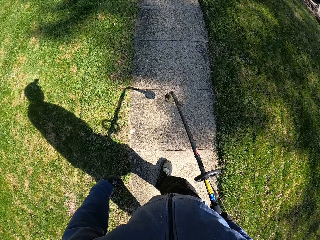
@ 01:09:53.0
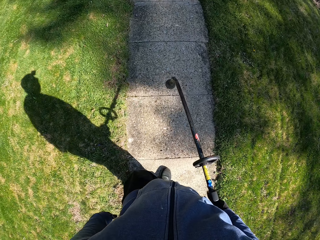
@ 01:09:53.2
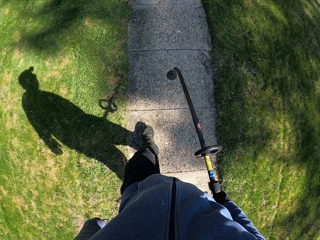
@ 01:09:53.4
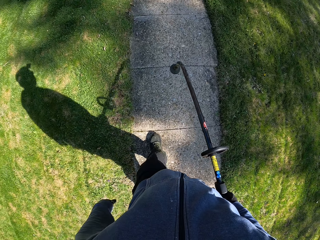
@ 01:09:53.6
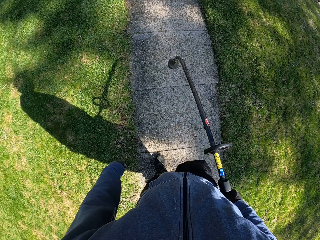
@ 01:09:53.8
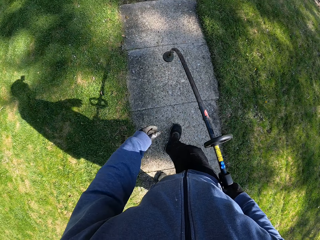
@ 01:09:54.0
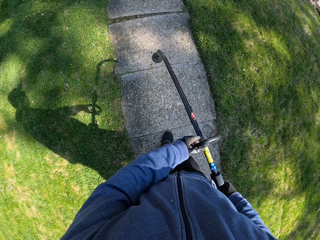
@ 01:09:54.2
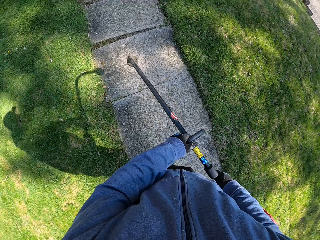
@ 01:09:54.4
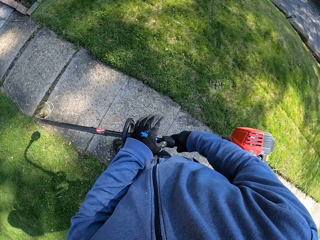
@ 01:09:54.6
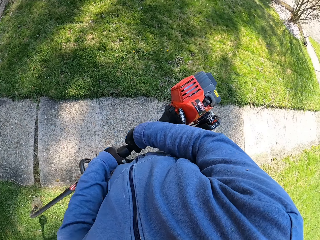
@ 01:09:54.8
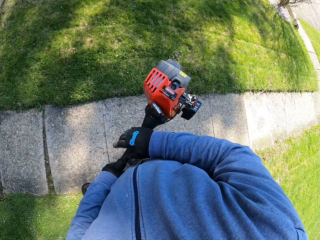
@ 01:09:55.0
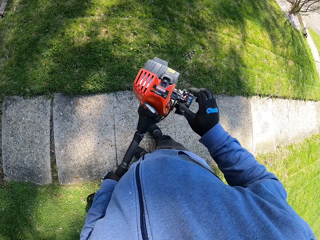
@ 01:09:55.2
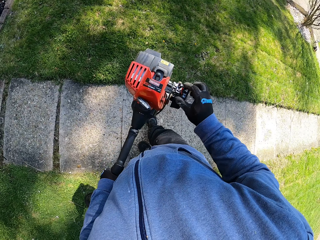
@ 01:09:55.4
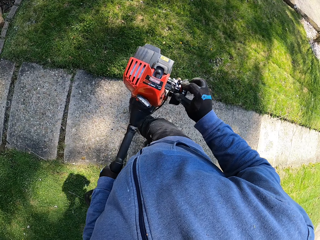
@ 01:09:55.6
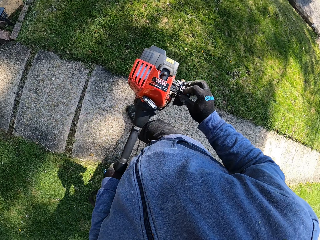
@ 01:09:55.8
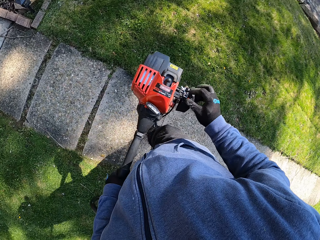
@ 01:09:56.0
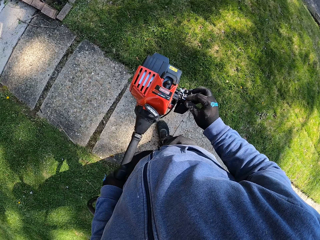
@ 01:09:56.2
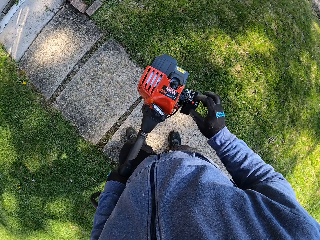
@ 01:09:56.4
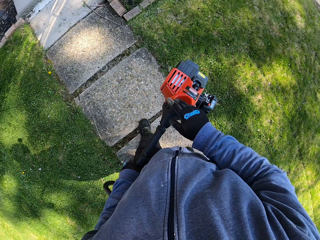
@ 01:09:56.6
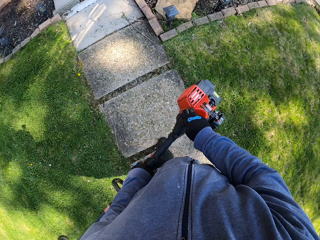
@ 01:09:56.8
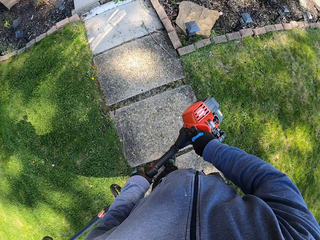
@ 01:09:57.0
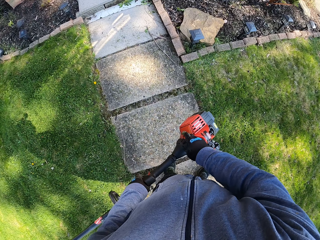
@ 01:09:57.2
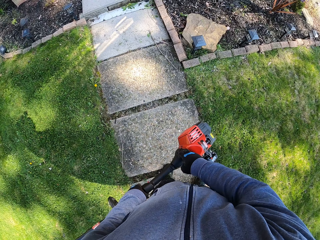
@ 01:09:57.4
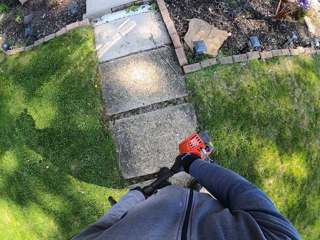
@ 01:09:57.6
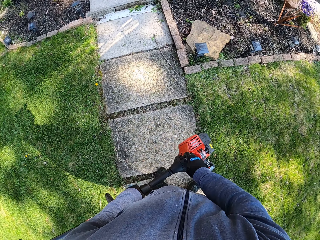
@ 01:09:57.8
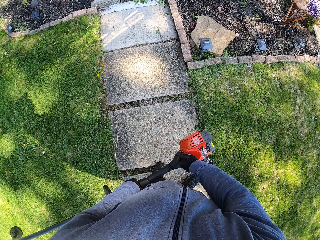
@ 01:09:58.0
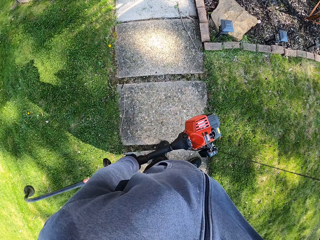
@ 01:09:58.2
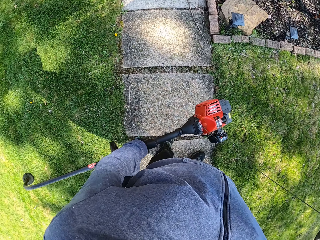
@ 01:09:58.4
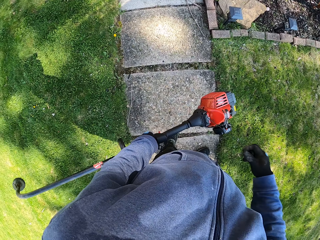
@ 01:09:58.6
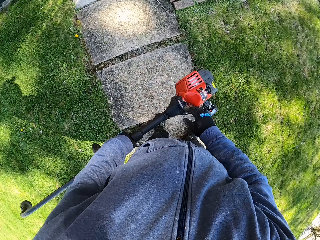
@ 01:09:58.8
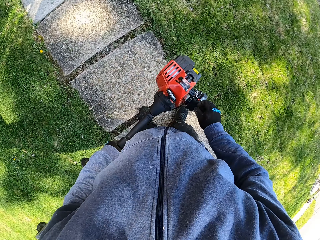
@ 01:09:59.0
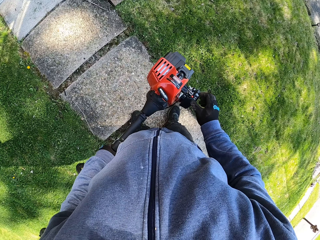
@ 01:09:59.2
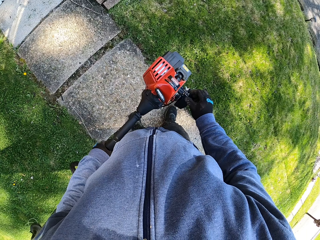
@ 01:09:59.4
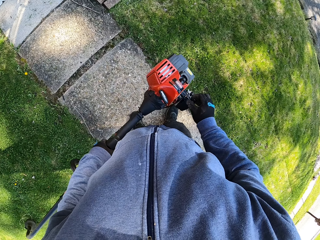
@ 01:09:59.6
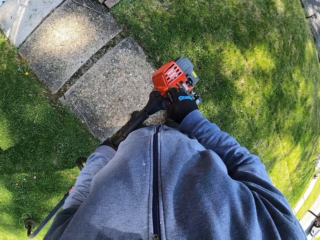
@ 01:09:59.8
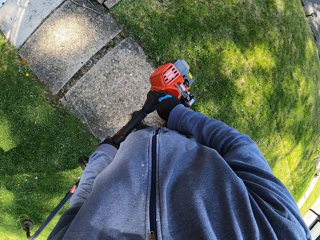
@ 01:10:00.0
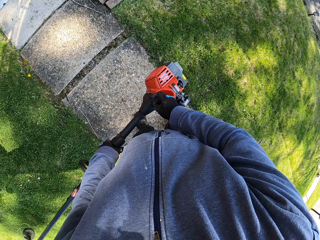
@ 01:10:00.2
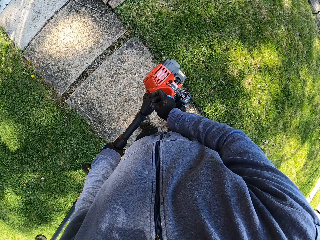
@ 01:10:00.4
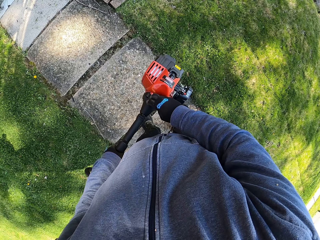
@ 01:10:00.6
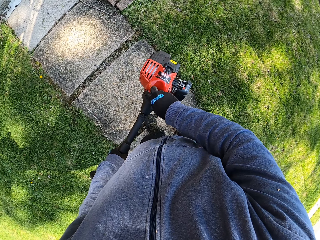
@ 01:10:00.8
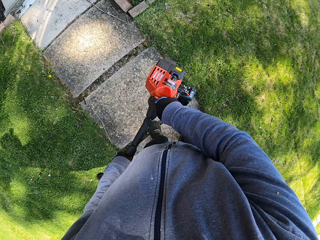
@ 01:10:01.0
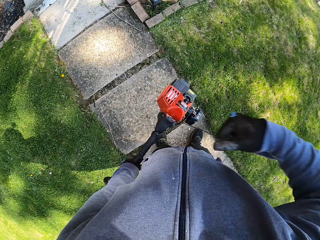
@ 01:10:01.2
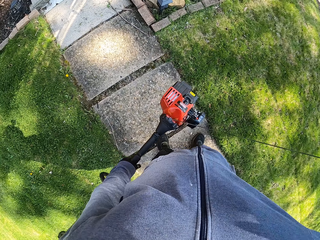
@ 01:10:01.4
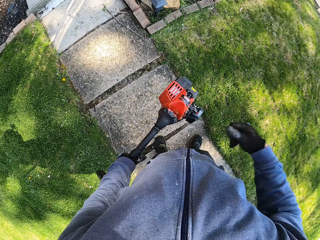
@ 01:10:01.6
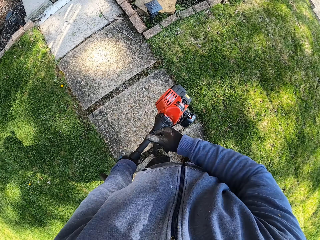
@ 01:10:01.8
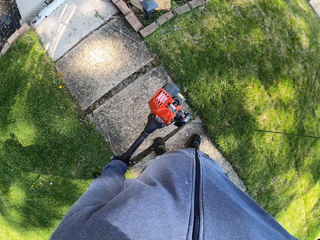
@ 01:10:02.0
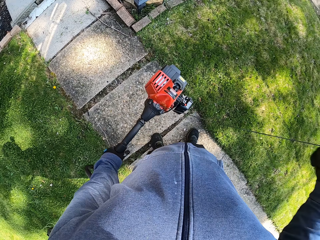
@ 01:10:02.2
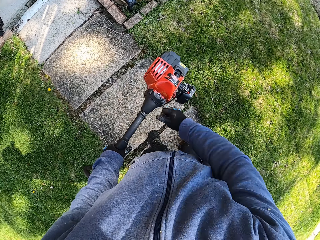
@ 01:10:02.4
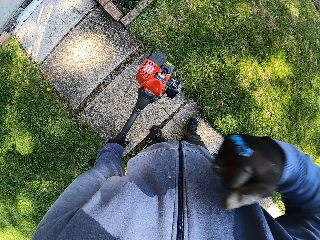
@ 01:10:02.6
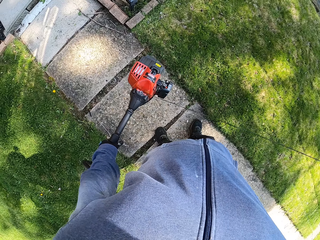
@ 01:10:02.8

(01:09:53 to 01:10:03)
The camera wearer holds the grass trimmer with his left hand. He operates the starting system of the grass trimmer with his right hand. He turns on the grass trimmer. He pulls the starter rope of the grass trimmer with his right hand. He operates the starting system of the grass trimmer with his right hand. He pulls the starter rope of the grass trimmer with his right hand.

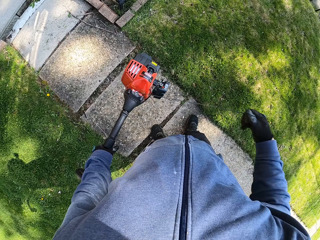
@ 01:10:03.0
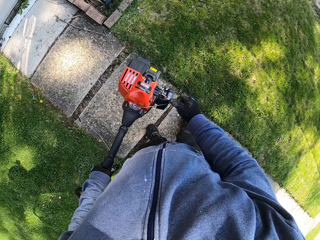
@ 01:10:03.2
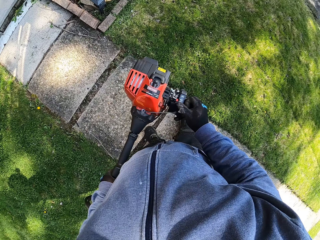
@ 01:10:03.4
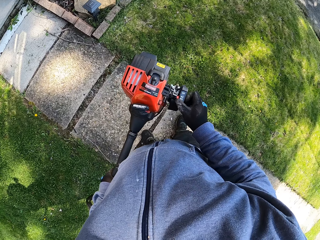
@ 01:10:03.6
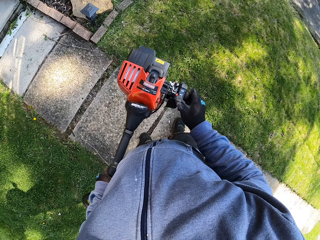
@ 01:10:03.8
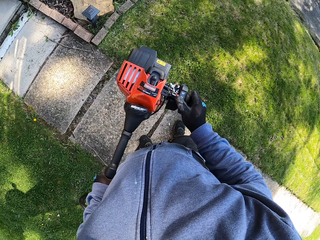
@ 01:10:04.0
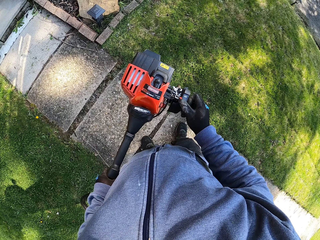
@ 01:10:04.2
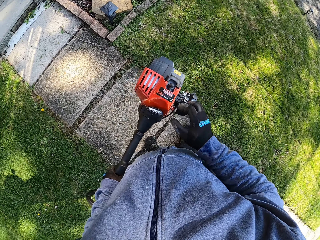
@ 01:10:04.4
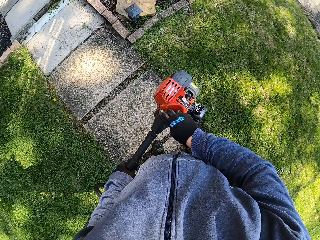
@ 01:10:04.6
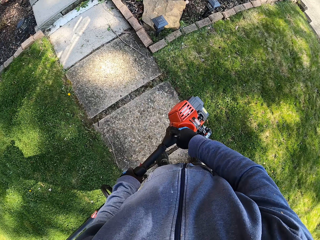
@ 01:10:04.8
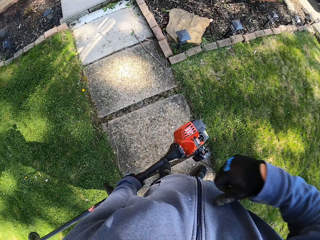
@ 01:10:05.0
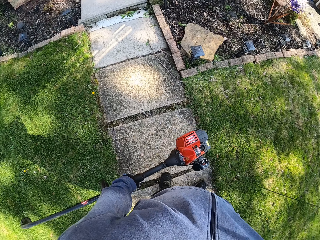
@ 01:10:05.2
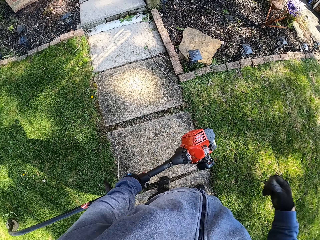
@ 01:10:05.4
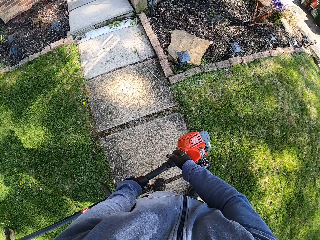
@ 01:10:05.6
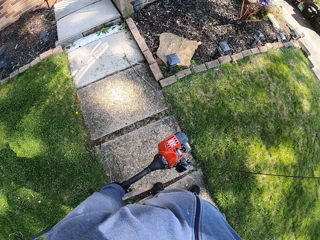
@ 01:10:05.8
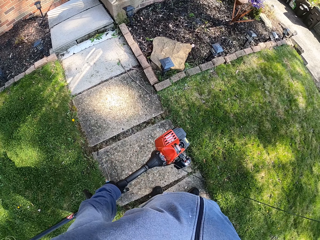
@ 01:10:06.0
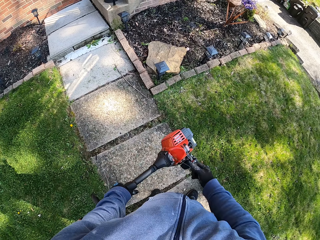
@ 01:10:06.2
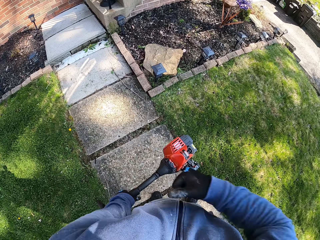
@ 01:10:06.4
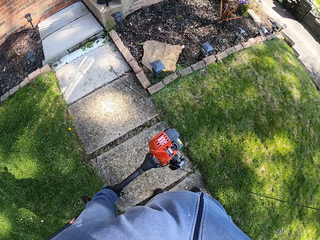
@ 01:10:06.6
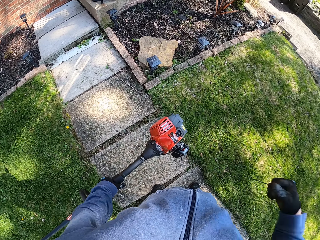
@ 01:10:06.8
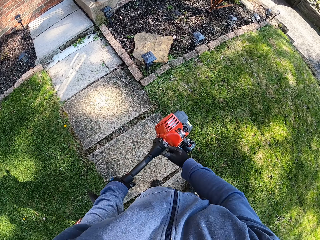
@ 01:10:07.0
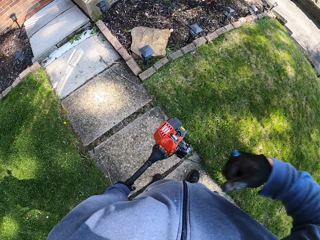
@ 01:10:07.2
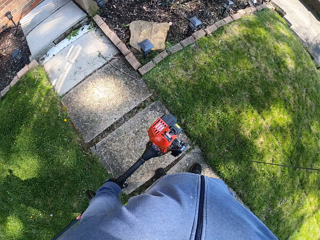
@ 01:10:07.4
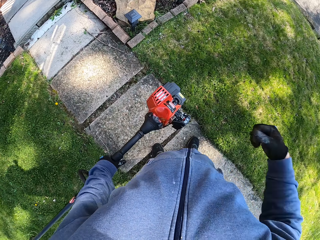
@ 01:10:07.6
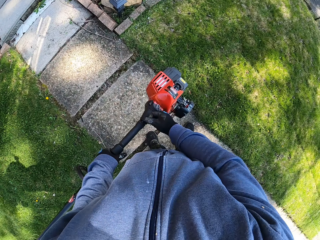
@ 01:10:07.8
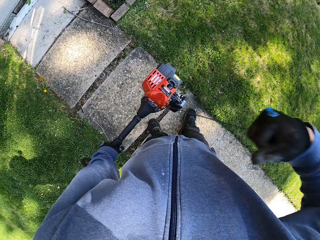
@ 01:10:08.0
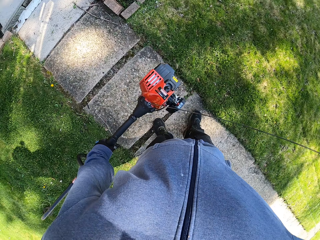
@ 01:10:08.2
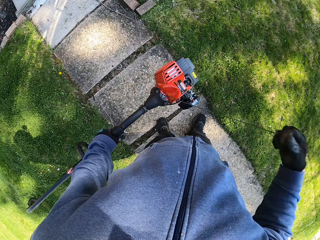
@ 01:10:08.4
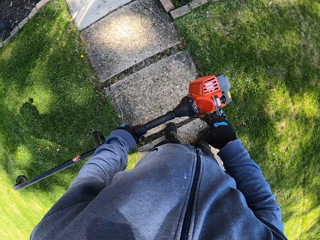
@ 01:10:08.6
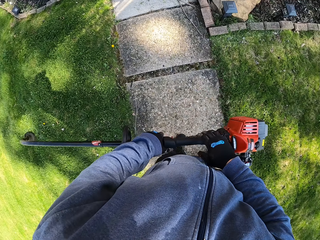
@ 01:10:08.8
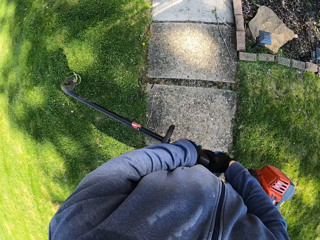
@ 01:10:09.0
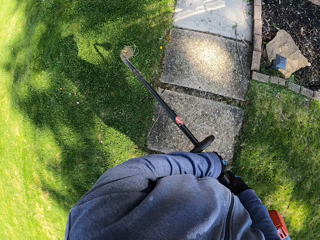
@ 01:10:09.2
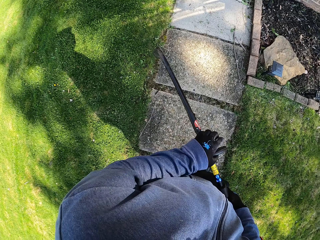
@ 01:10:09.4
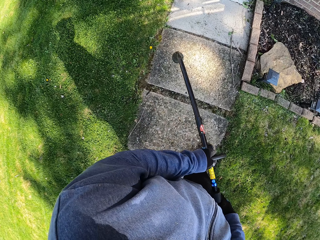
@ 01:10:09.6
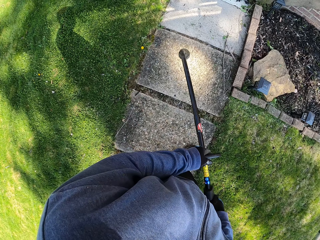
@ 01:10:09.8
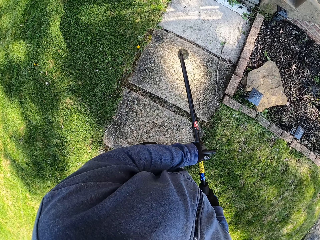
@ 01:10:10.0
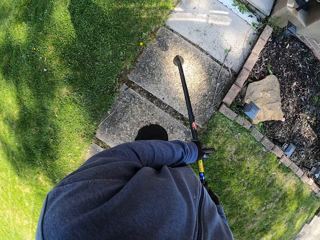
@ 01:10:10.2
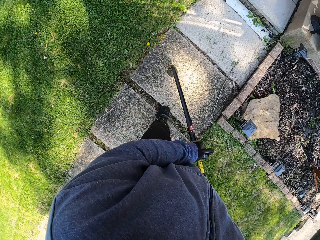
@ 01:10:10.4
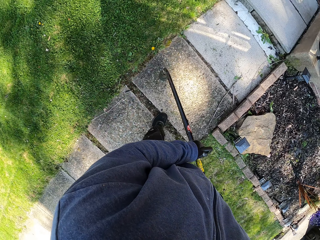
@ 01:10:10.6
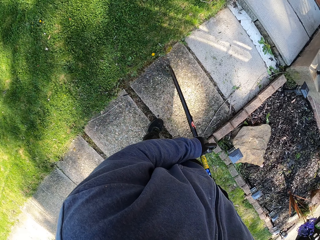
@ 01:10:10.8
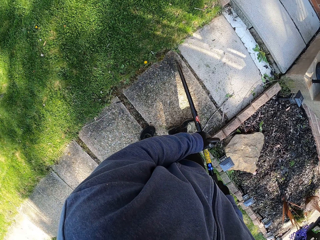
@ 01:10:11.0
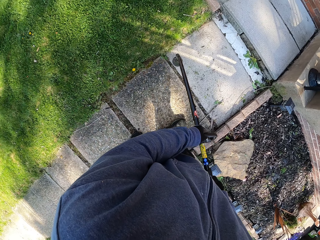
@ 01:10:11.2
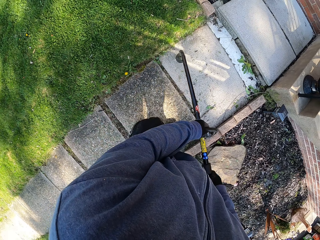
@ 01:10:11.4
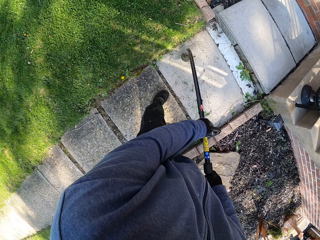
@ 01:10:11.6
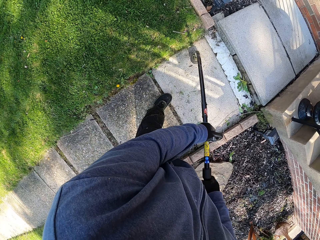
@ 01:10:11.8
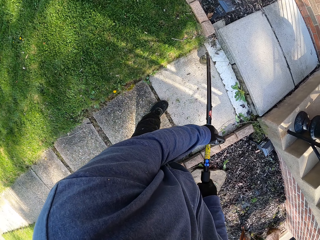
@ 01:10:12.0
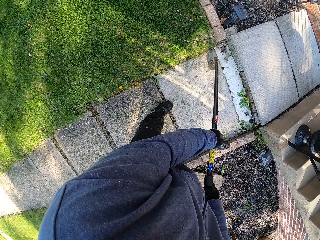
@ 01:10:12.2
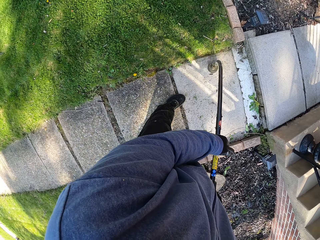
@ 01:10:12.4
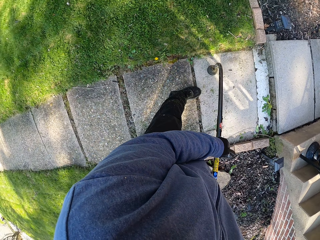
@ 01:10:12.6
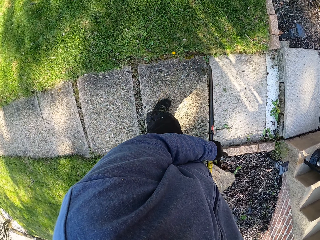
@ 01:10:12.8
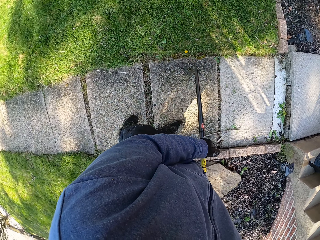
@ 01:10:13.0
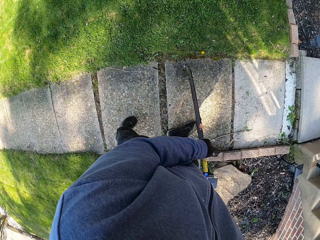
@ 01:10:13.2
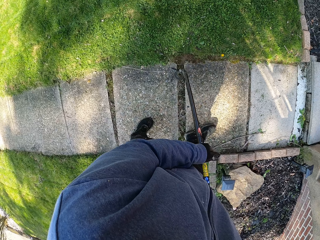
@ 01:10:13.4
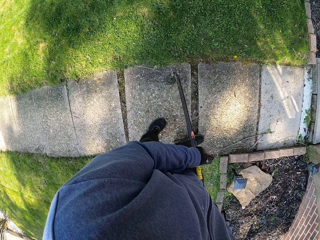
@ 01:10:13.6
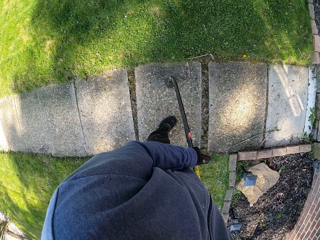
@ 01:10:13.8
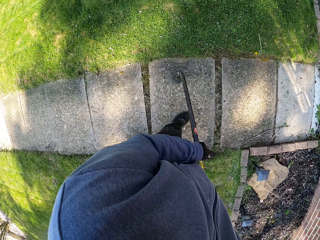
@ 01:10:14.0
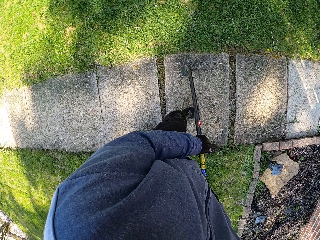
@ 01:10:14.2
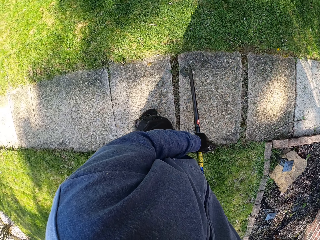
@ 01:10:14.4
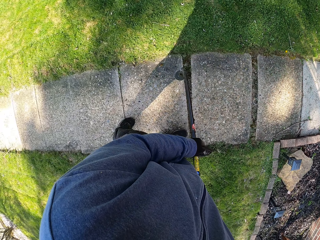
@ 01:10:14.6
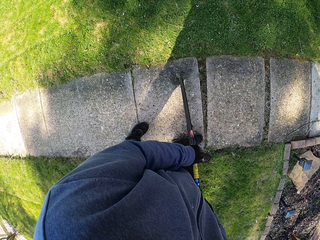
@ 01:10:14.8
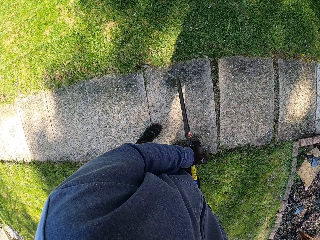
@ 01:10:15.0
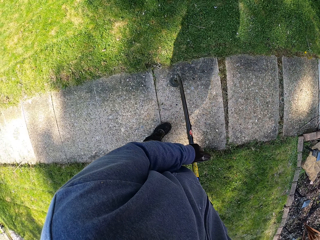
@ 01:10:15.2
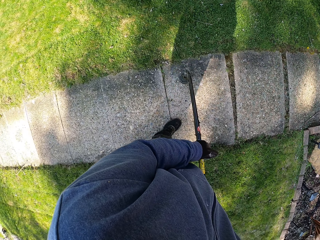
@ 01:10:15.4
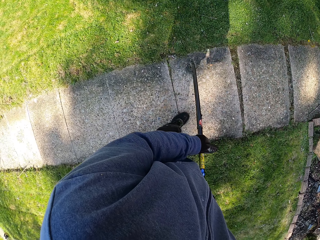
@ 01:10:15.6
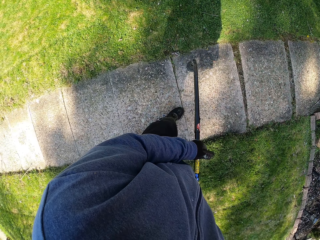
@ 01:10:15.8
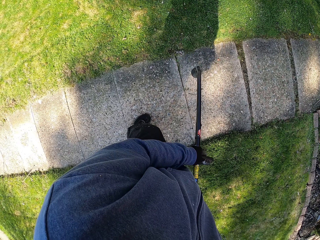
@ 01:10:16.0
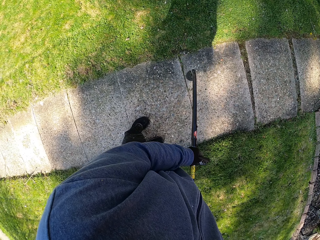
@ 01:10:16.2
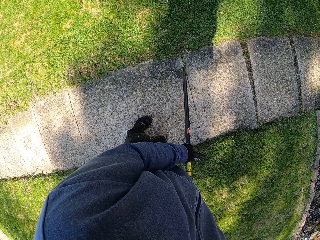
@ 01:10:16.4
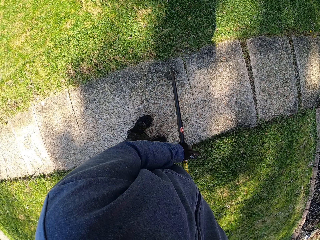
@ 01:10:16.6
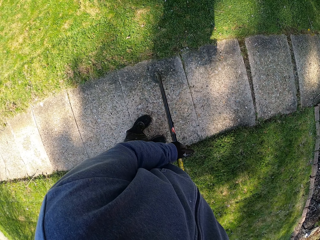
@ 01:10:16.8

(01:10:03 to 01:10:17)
The camera wearer operates the starting system of the grass trimmer with his right hand. He turns on the grass trimmer. He pulls the starter rope of the grass trimmer with his right hand. He holds the hand grip of the grass trimmer with his left hand. He clears the stairs with the grass trimmer. He trims the grass with the grass trimmer.
